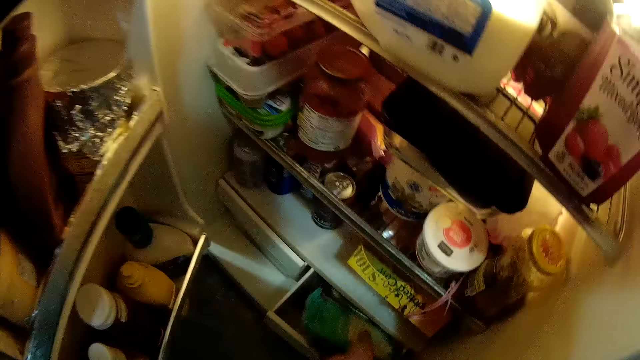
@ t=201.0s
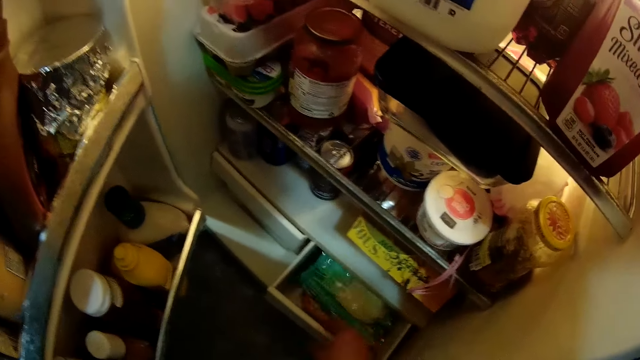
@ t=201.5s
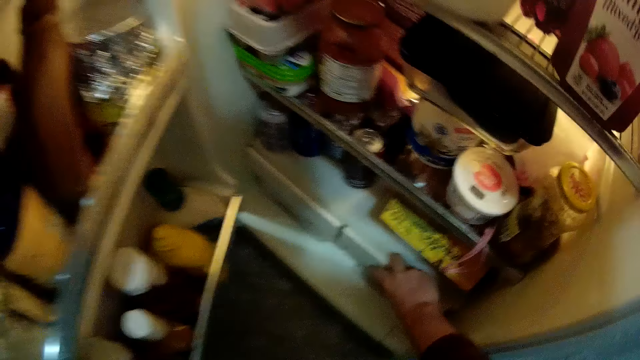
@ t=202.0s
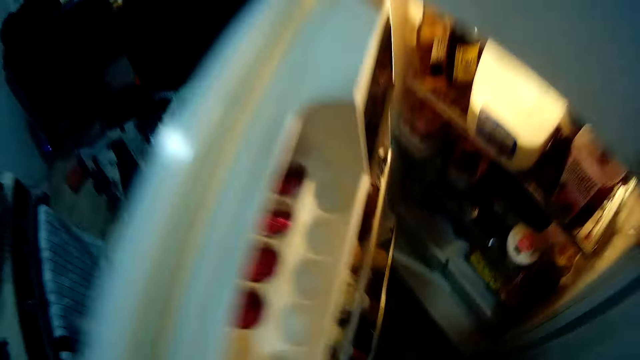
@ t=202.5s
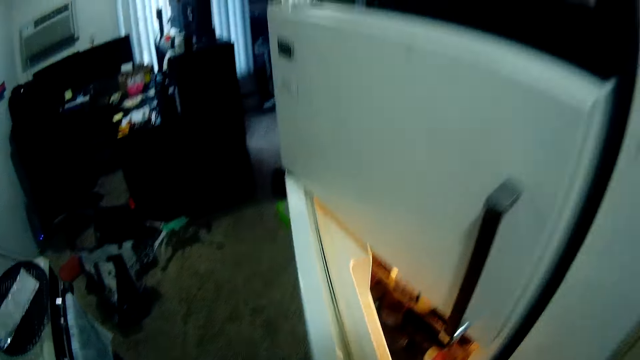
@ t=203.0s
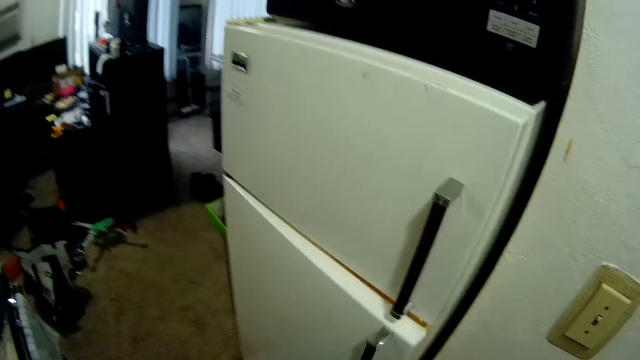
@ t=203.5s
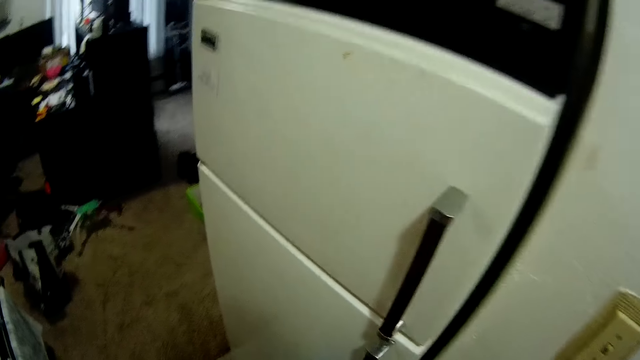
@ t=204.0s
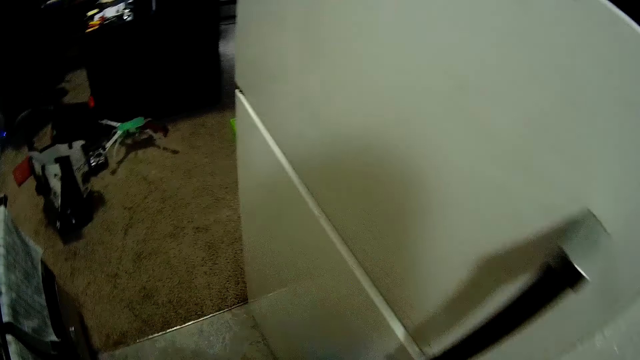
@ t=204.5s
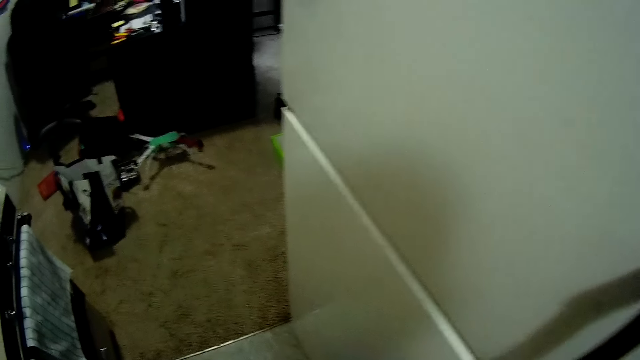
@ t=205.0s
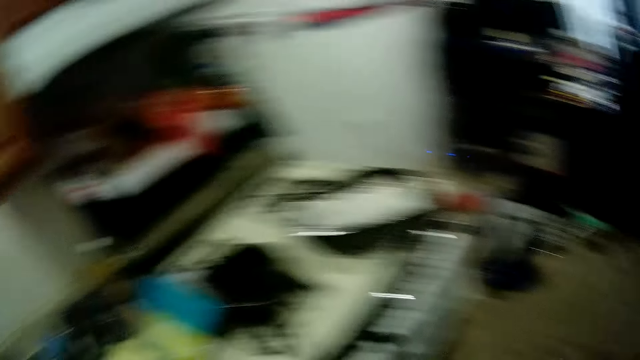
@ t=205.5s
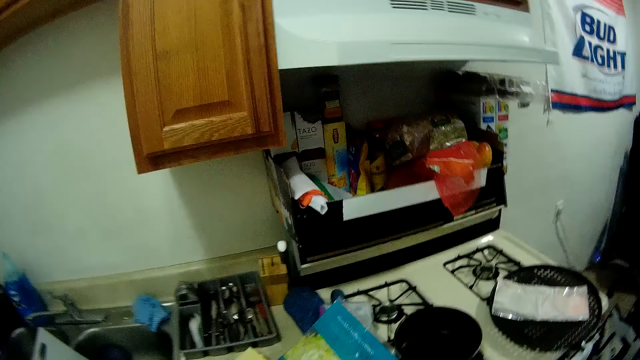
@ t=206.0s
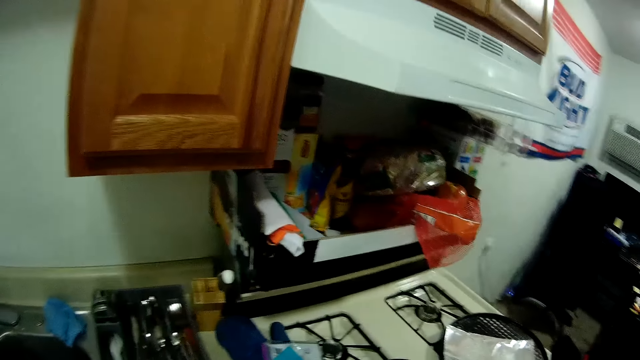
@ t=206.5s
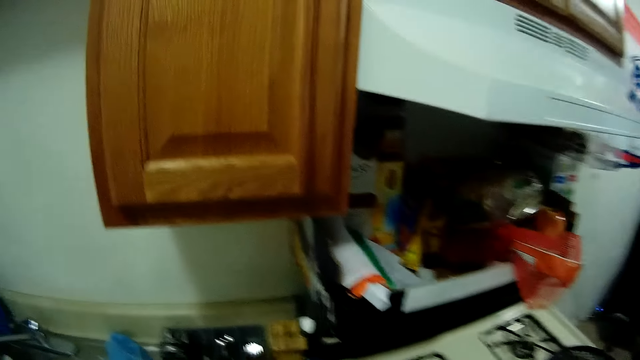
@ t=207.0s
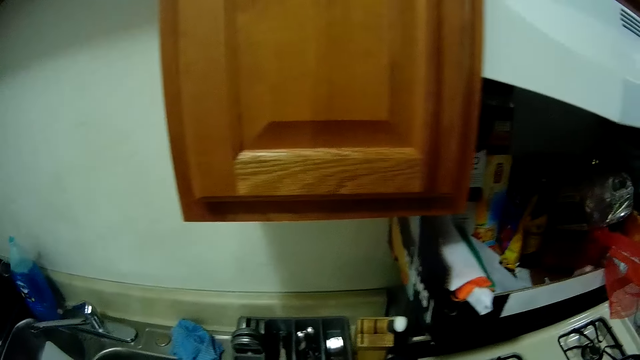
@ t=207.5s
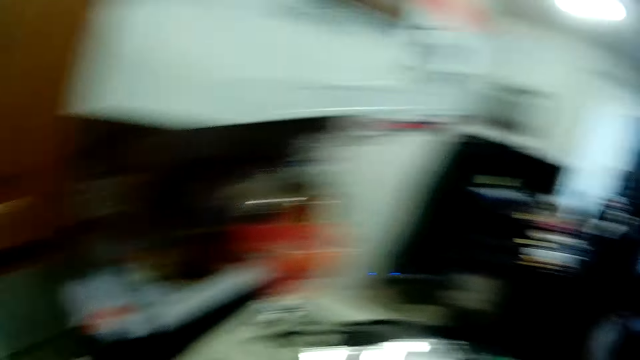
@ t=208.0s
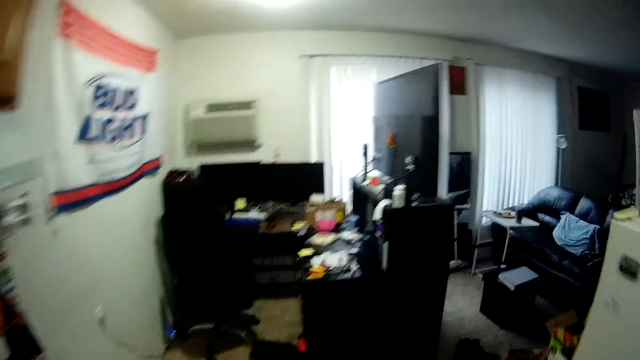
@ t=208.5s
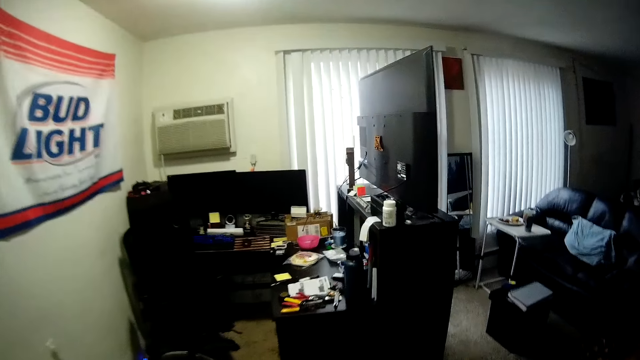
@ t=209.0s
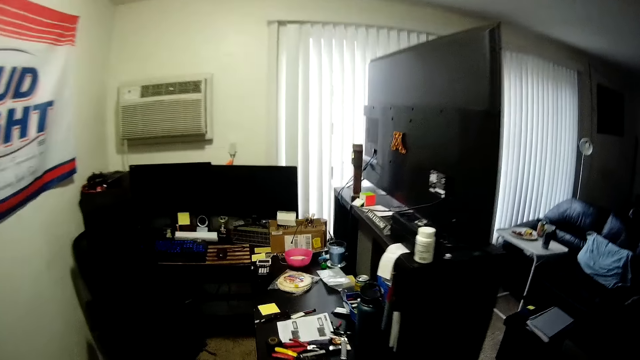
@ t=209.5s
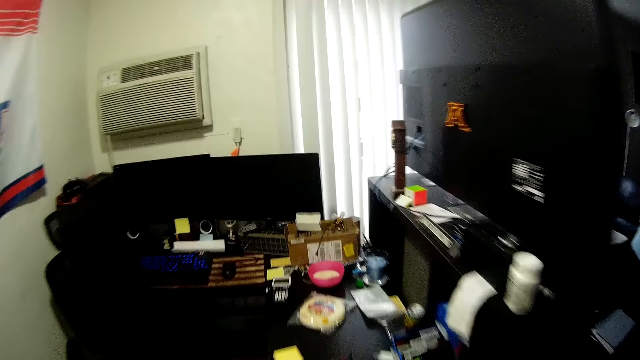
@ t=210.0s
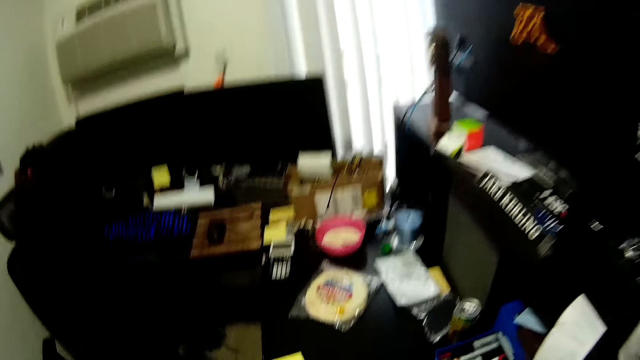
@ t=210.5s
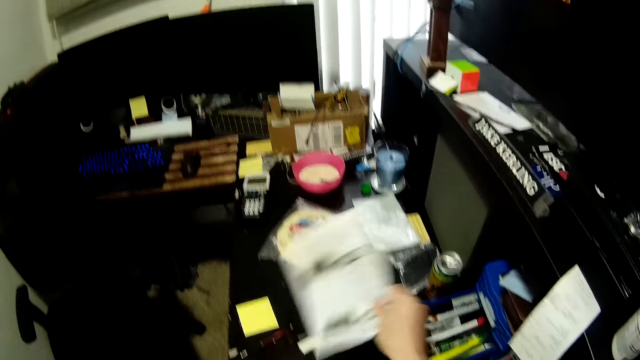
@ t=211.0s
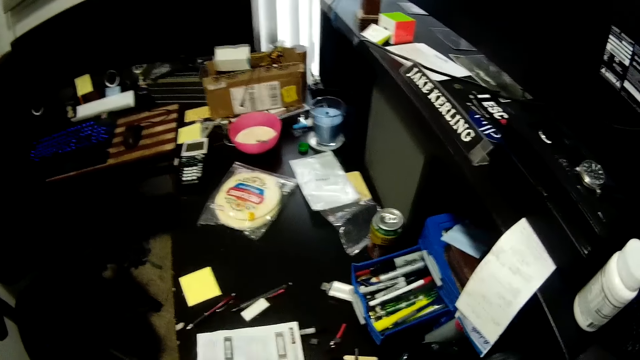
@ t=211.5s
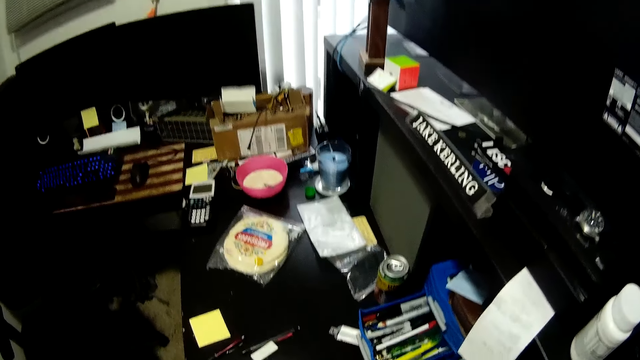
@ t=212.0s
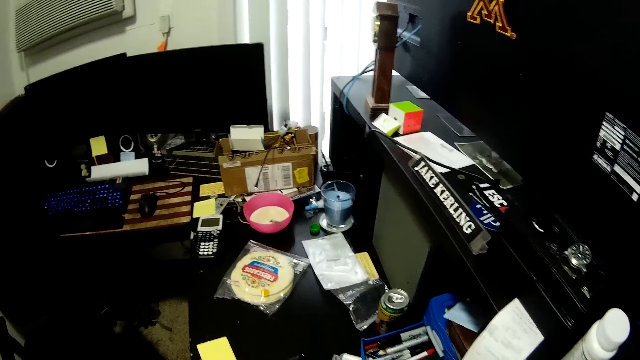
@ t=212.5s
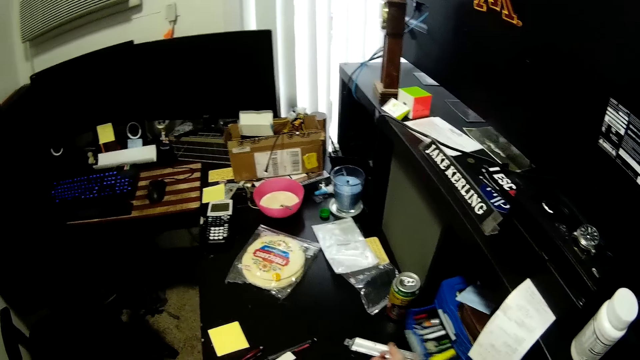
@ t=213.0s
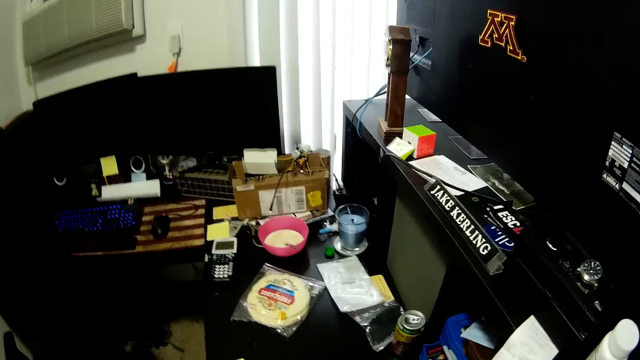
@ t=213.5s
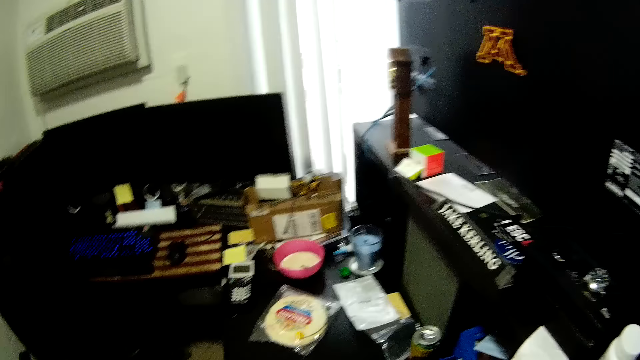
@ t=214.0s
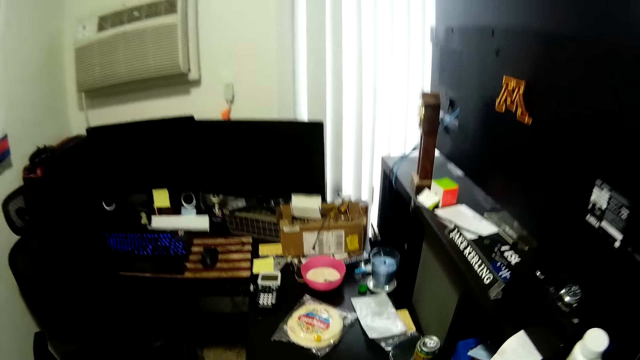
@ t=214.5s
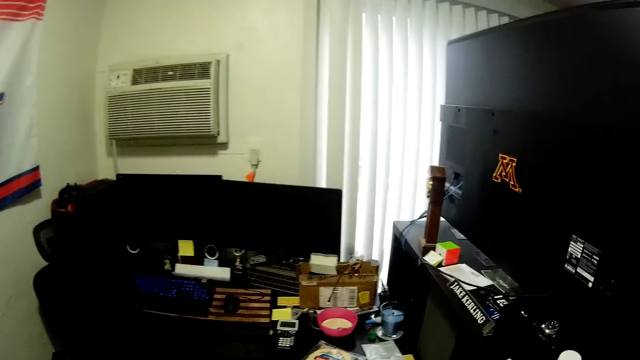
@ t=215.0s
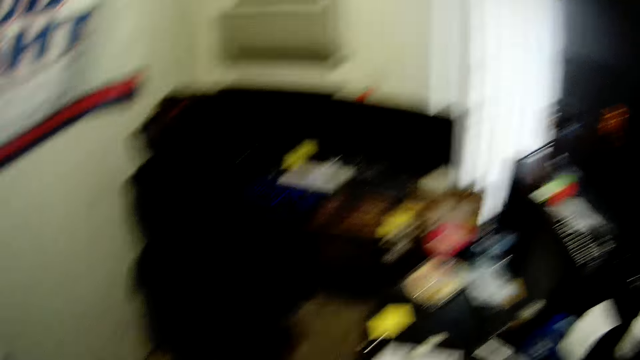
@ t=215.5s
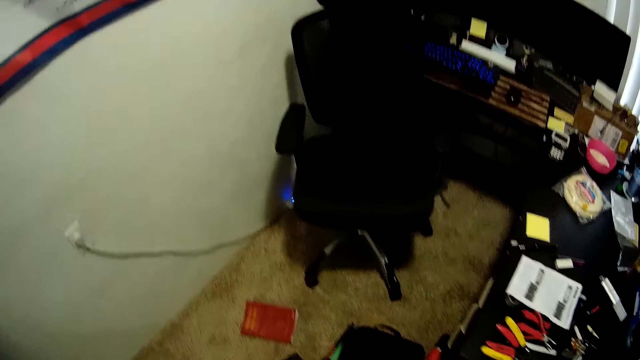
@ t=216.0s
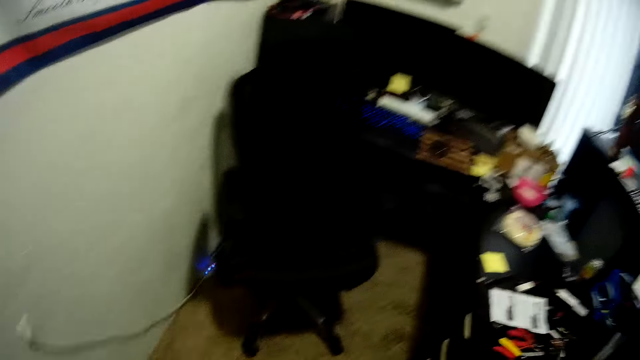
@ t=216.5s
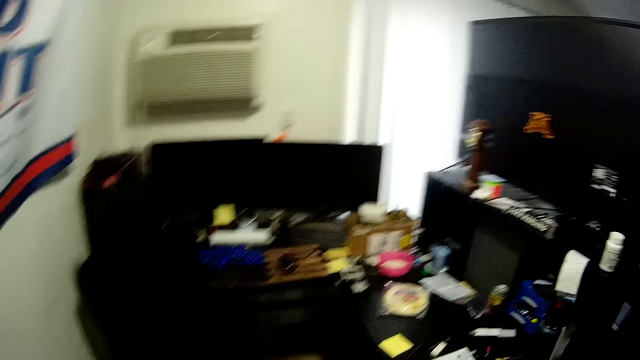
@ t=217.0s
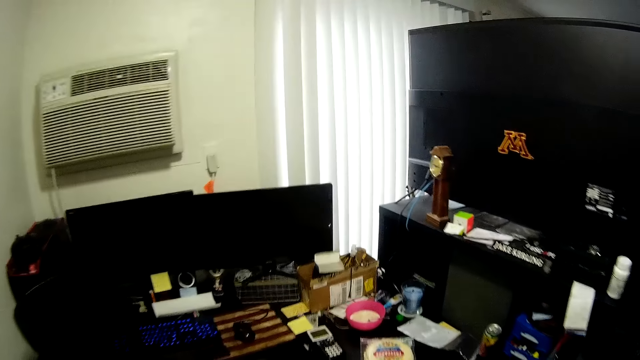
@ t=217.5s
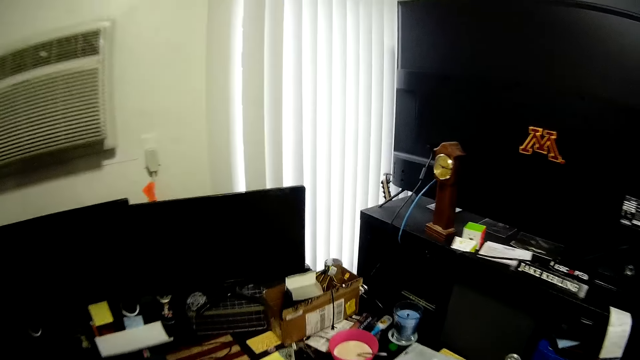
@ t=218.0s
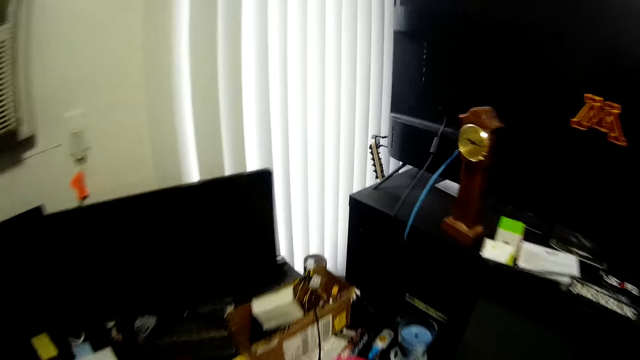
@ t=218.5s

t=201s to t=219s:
The camera wearer places another plastic bag of lettuce into the drawer with her right hand. She closes the drawer in the fridge with her right hand. She closes the fridge with her left hand. She looks around the kitchen. She picks up a piece of paper from a table with her right hand and drops the piece of paper onto the table. She partially closes a drawer of pens with her right hand. She looks around the room.

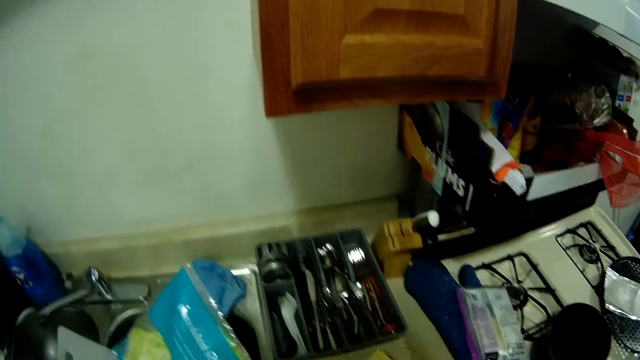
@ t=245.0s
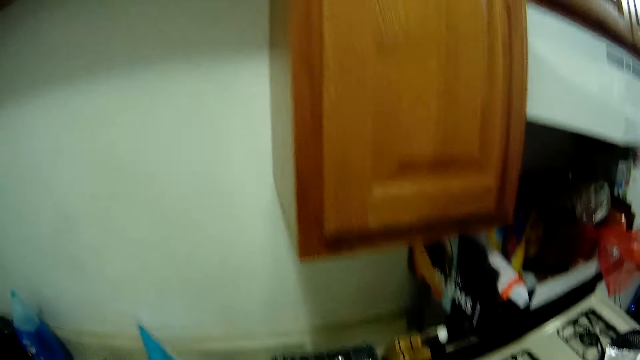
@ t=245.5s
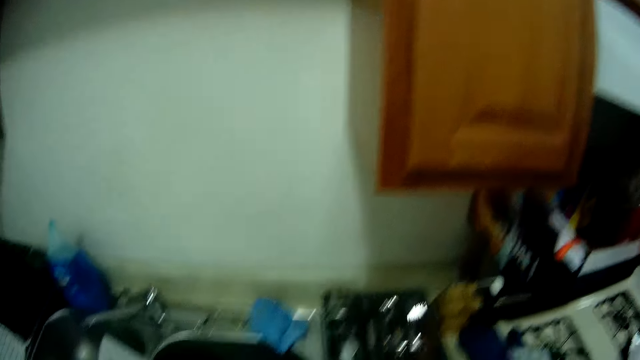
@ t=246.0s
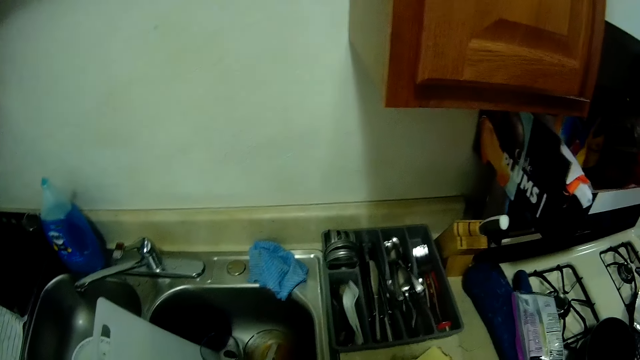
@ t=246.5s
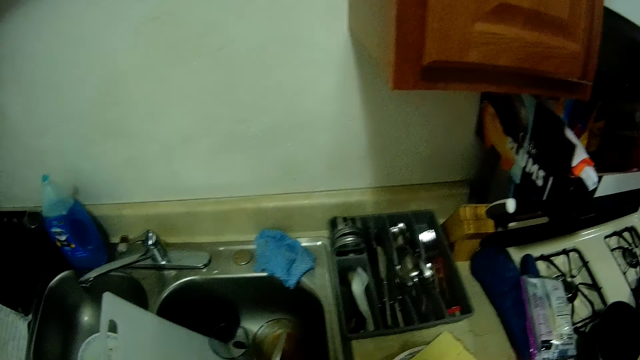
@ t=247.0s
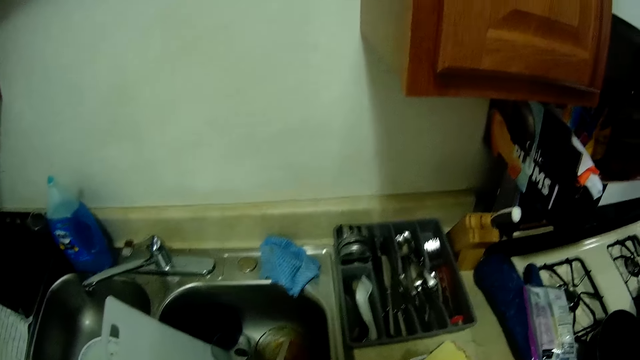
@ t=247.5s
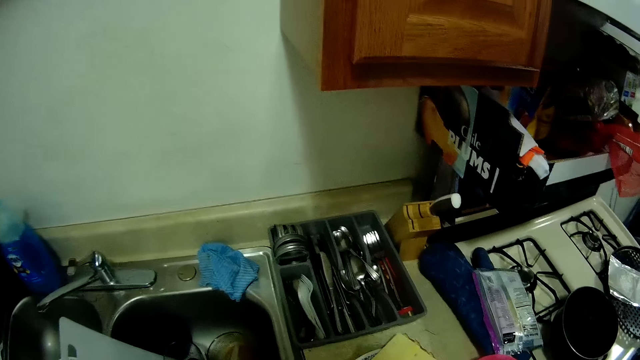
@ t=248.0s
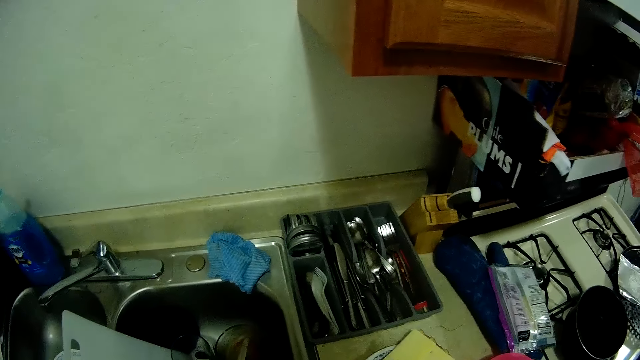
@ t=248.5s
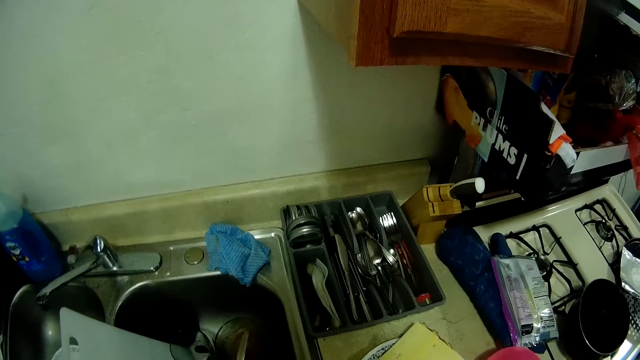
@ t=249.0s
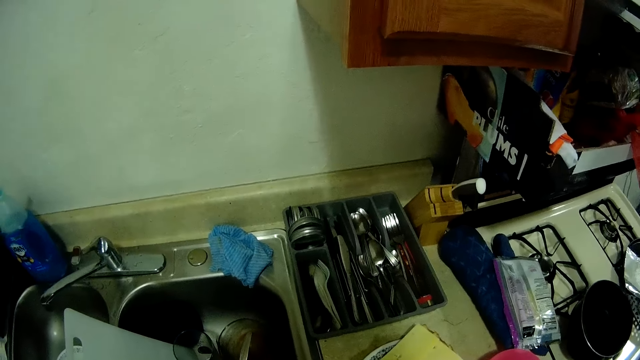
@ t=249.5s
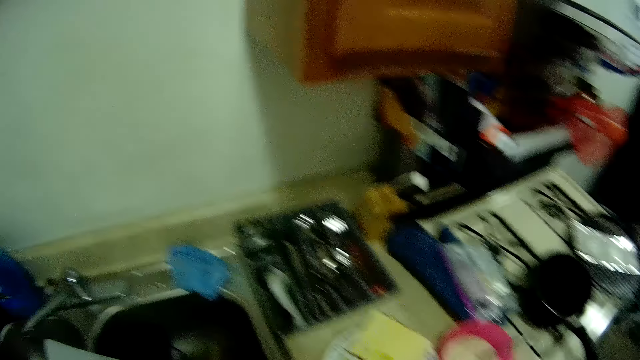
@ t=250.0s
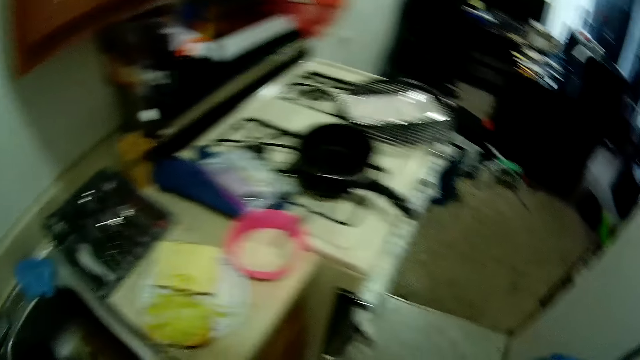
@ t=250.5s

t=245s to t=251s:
The camera wearer looks at something.
